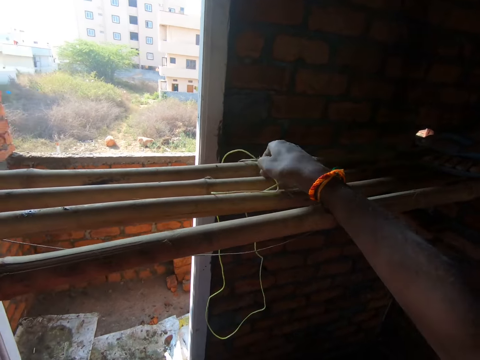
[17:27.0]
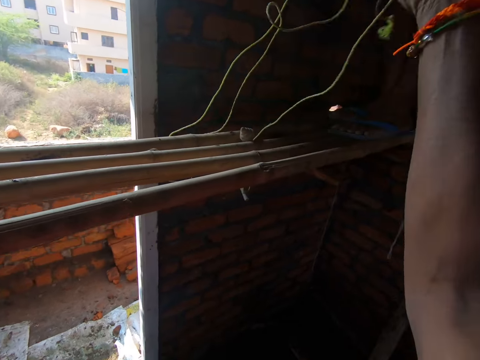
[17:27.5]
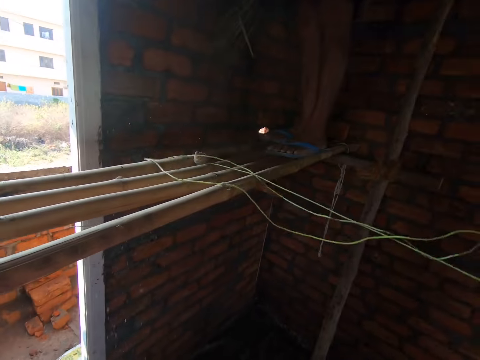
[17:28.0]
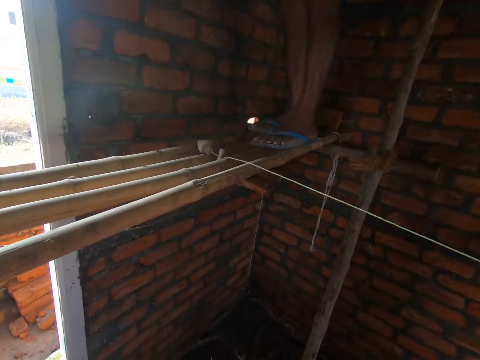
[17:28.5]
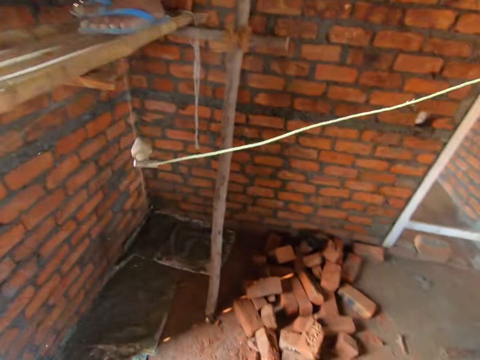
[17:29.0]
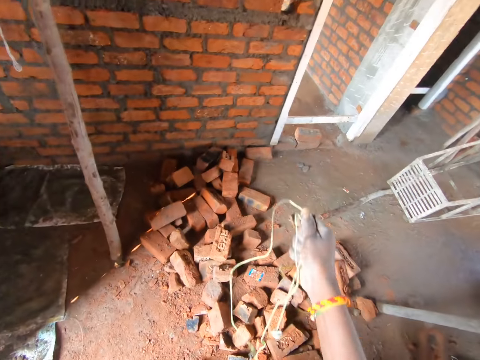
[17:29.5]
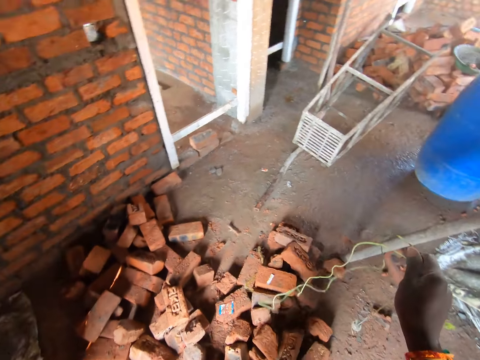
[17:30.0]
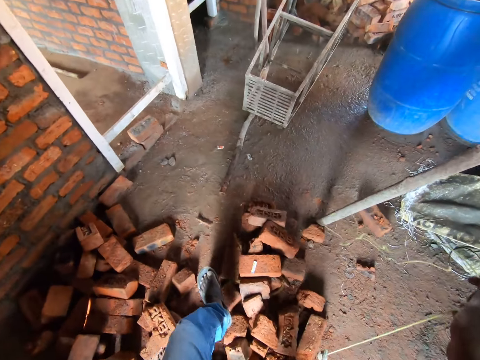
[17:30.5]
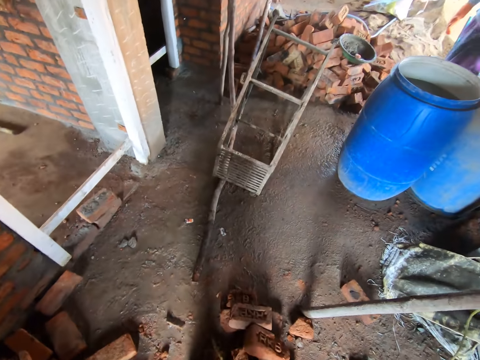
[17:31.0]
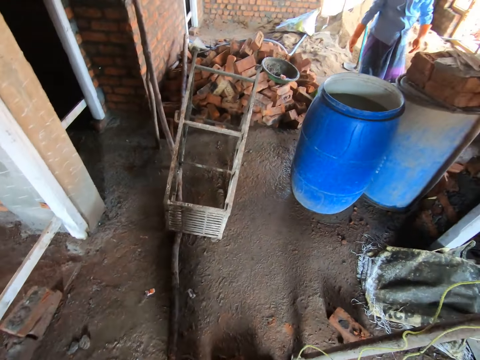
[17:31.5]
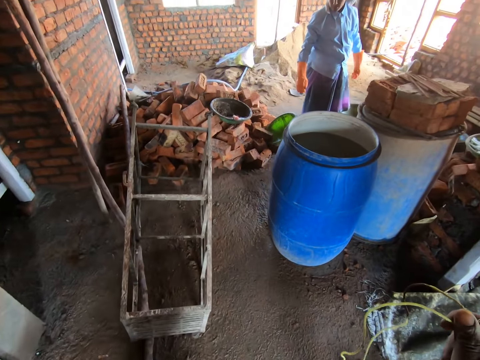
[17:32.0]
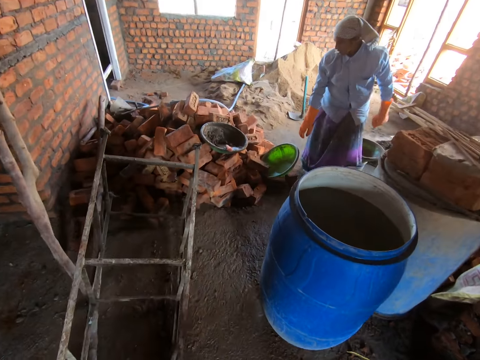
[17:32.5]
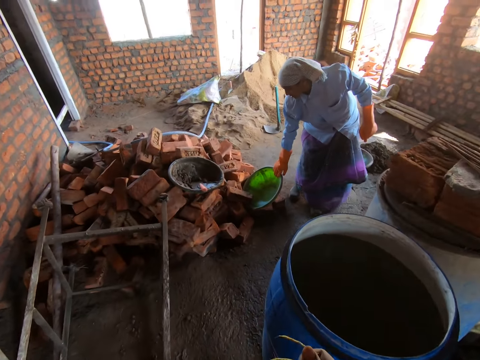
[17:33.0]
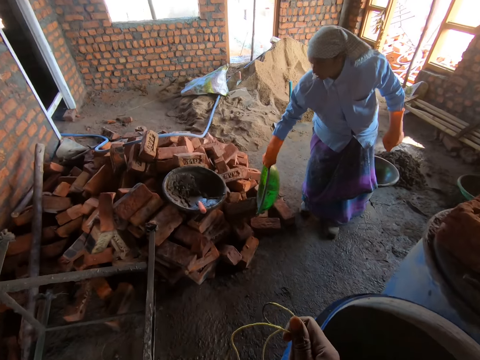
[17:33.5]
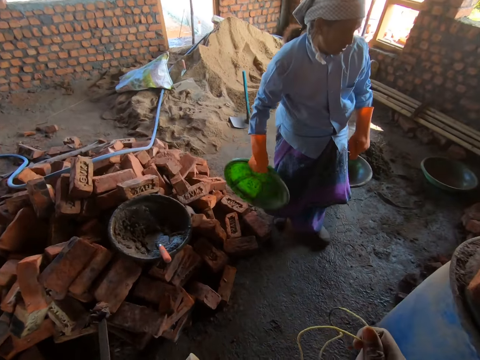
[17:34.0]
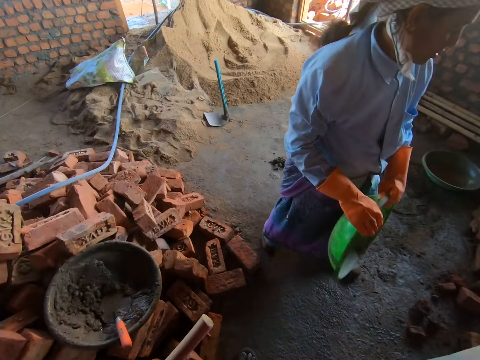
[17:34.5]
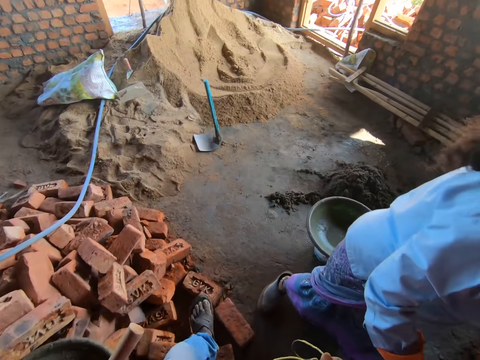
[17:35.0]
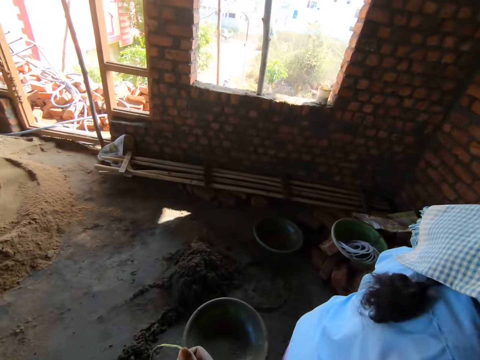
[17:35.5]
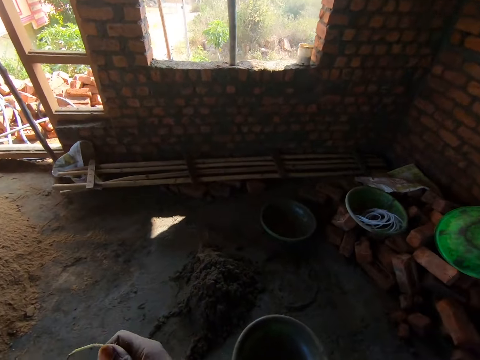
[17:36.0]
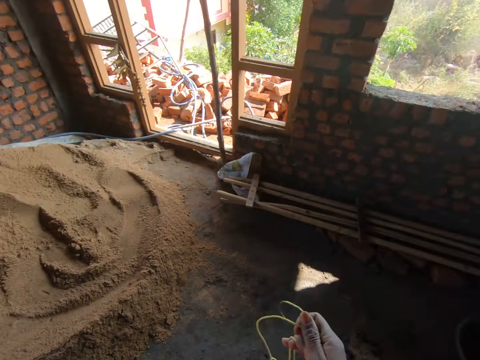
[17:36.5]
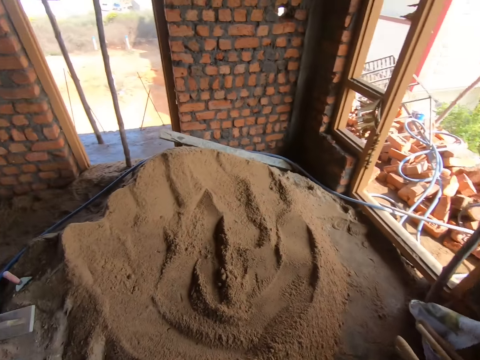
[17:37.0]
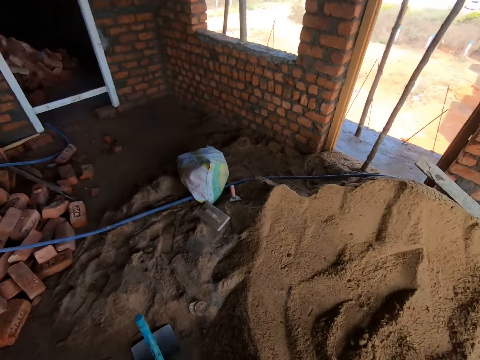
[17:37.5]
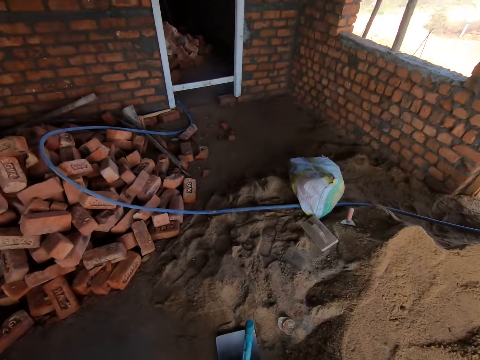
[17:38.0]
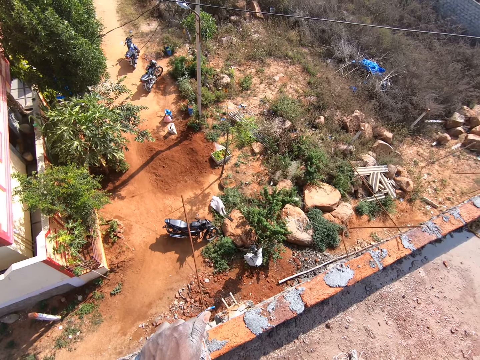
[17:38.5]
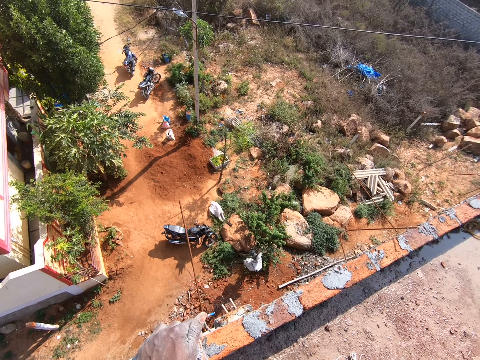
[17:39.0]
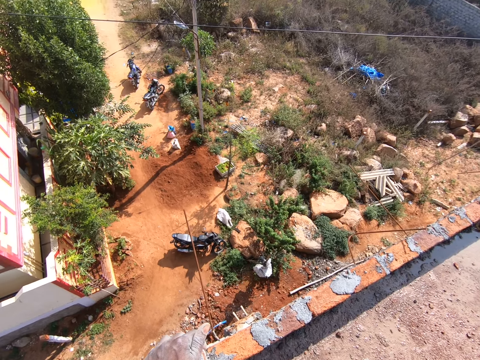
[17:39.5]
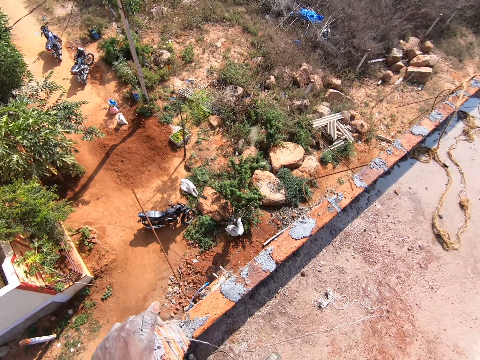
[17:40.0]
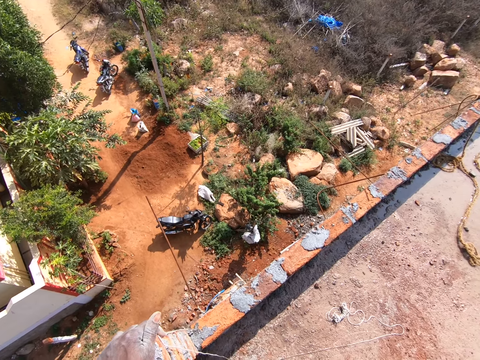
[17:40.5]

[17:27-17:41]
The camera wearer picks up a spindle thread on wooden rails. They walk towards the heap of soil. They walk in the building. A woman bends towards the basin, picks up the basin, stands up and places the basin in her left hand. The camera wearer walks towards the door. They look around. They stare at the compound. They stand up on the building.

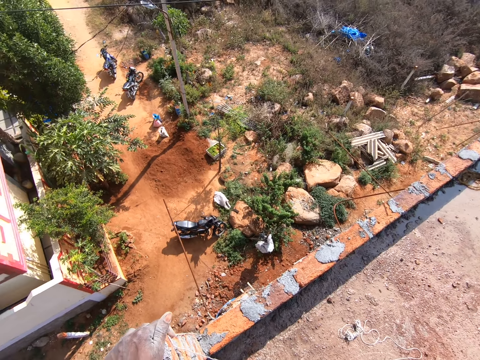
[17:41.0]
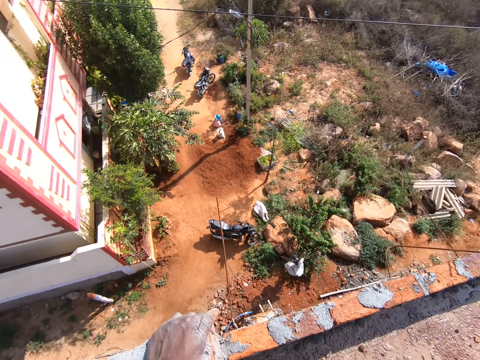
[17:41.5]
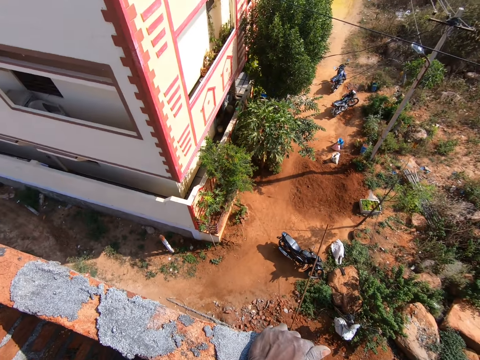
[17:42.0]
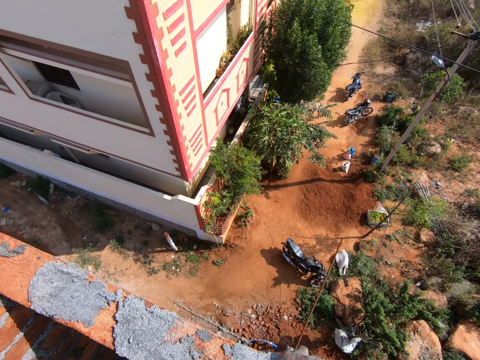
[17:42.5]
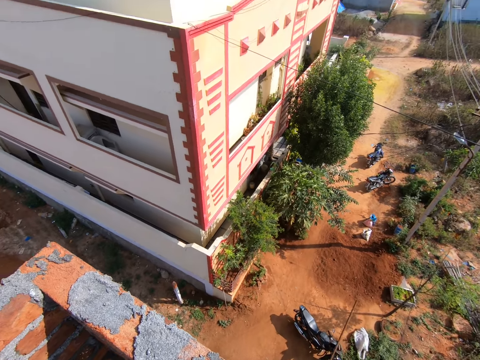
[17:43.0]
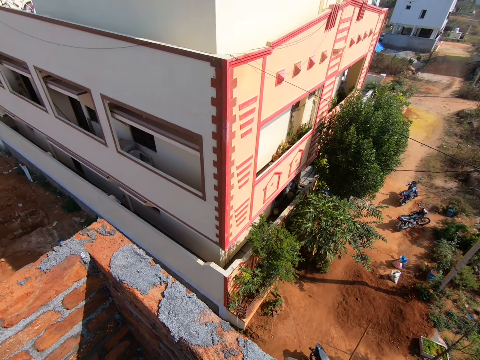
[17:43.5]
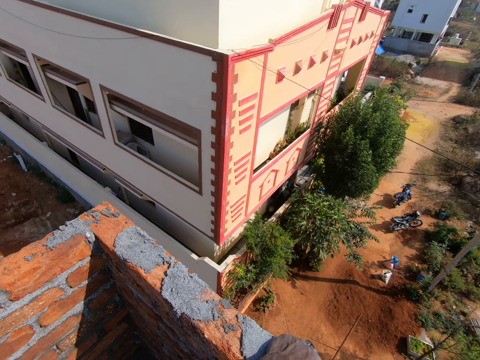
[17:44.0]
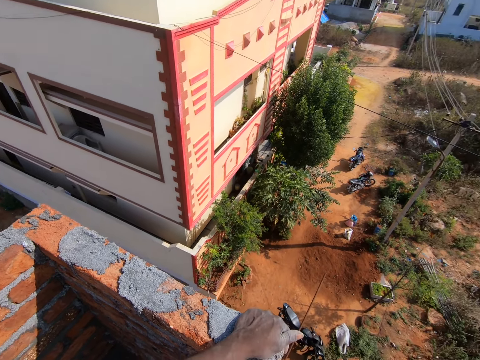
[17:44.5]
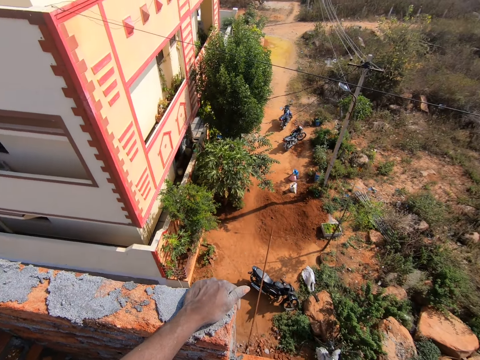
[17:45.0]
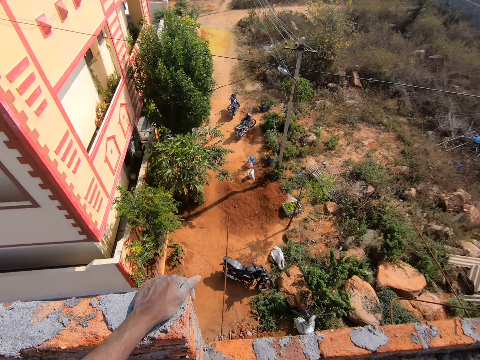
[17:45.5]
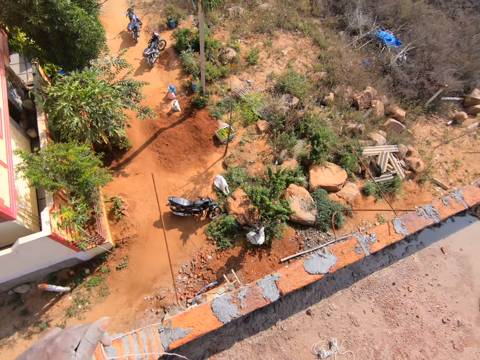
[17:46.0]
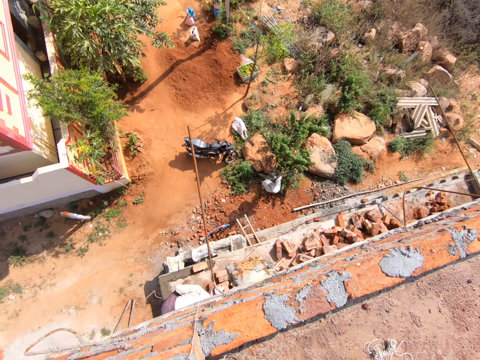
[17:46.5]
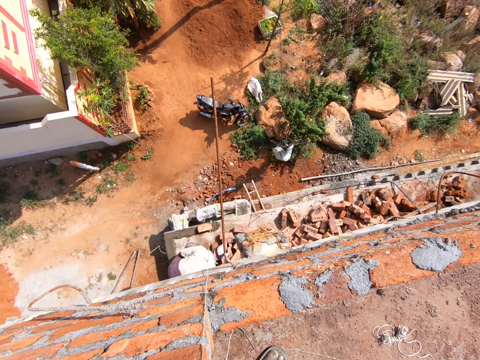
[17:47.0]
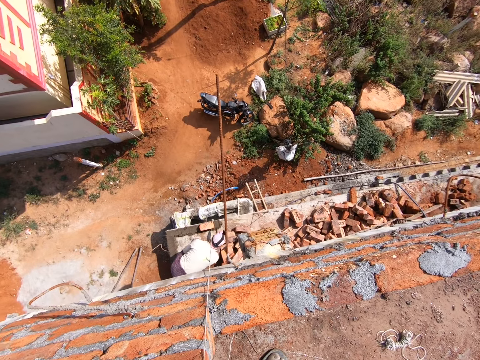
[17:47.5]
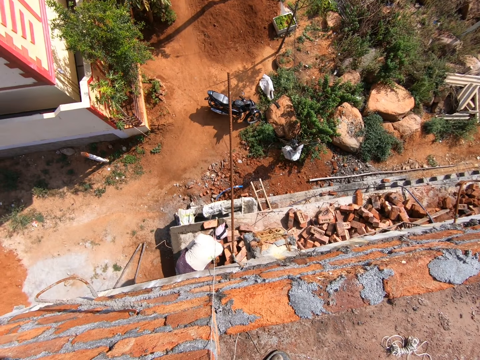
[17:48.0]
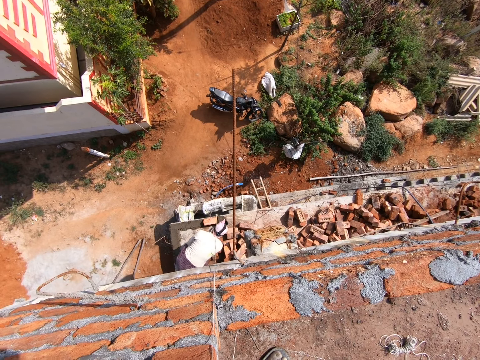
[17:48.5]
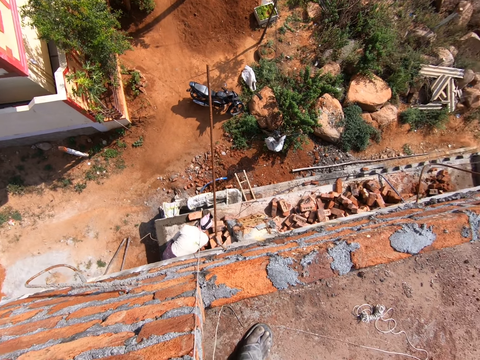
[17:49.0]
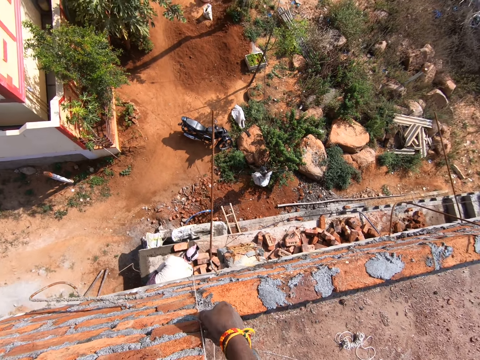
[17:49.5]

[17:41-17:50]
The camera wearer looks down at the storey building. A man talks to the camera wearer.

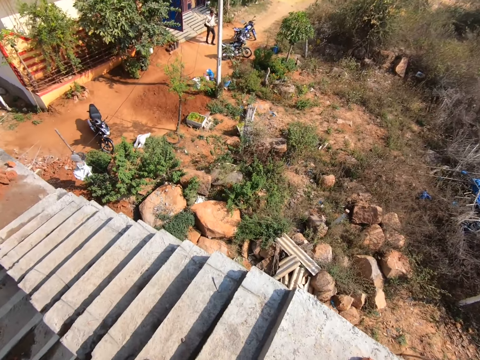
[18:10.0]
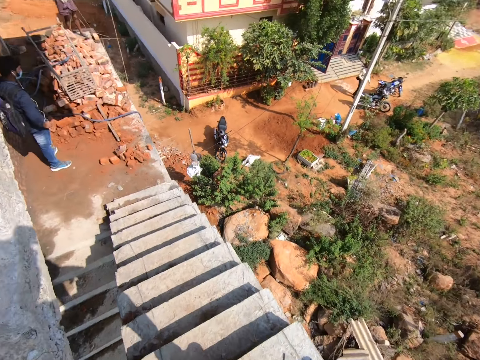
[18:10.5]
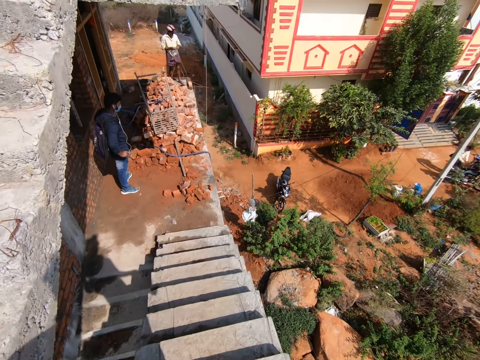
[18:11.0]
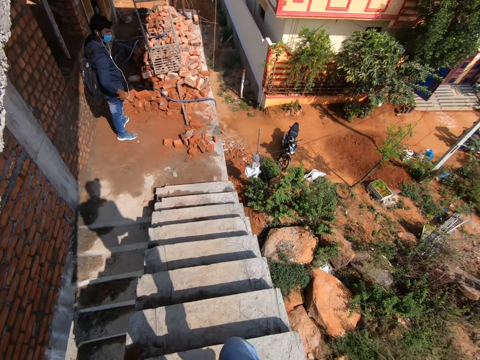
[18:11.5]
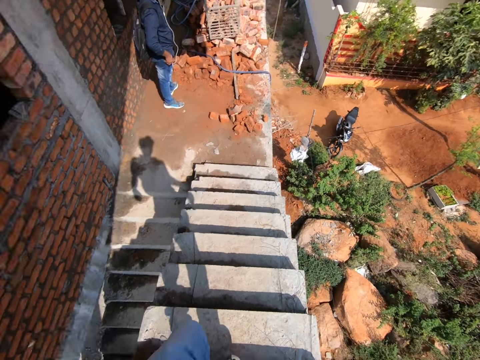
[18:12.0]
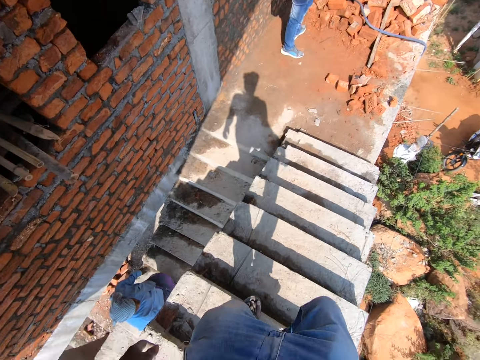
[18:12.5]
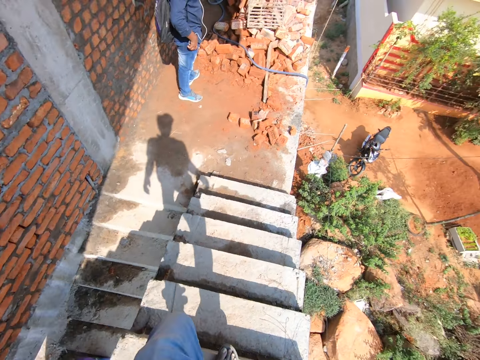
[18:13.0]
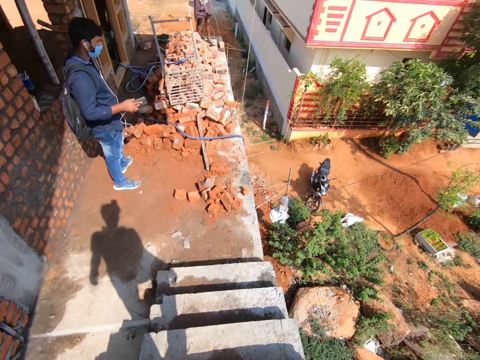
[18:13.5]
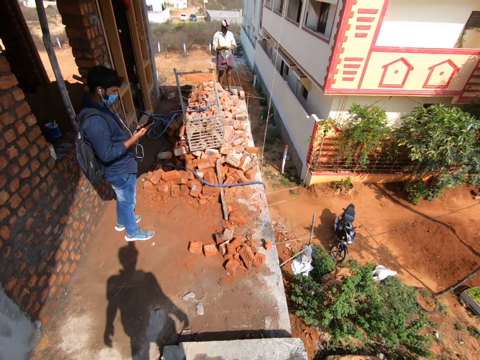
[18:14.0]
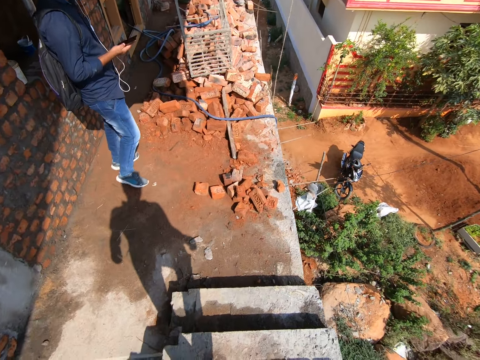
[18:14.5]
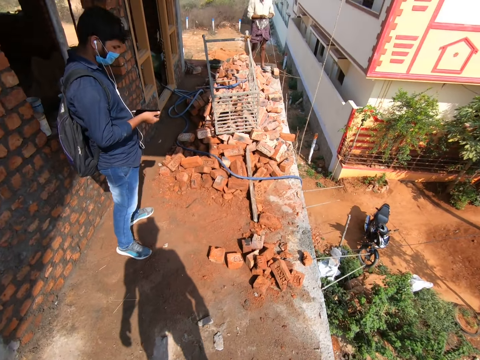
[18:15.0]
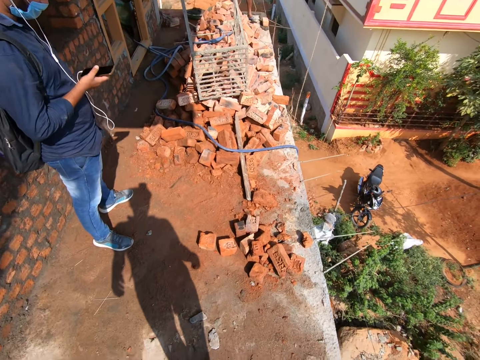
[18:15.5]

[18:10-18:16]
The camera wearer walks down the stairs.
